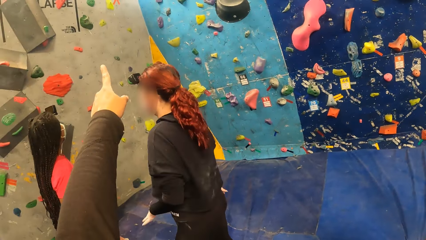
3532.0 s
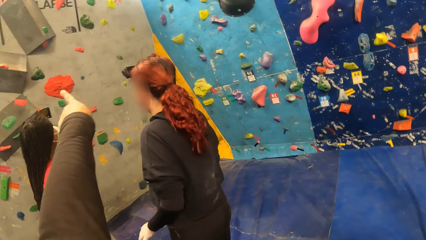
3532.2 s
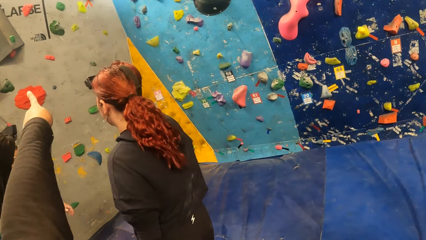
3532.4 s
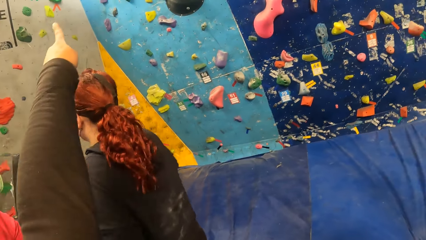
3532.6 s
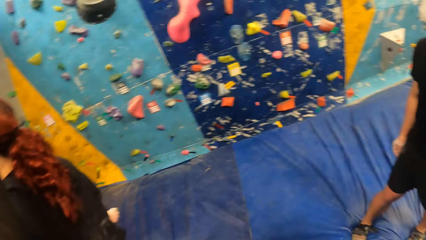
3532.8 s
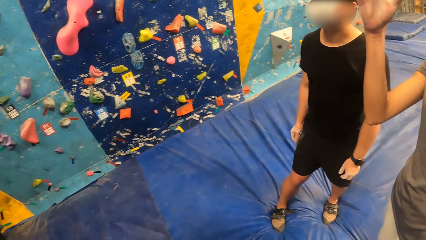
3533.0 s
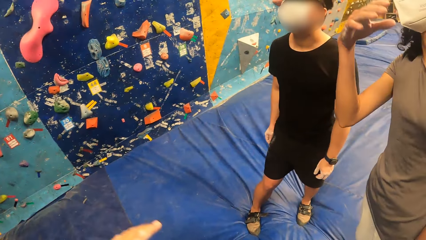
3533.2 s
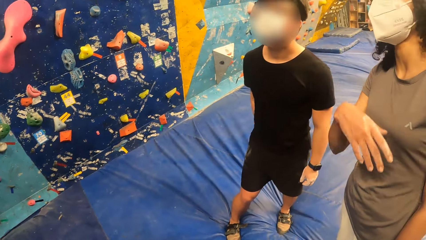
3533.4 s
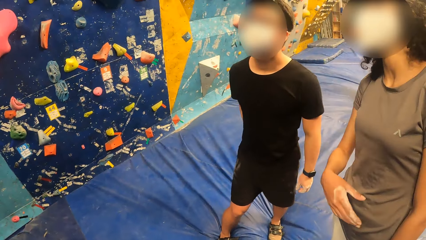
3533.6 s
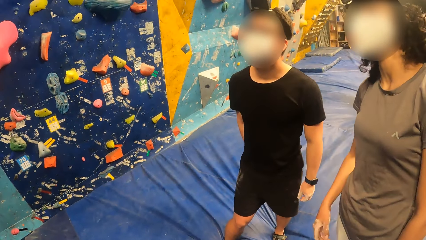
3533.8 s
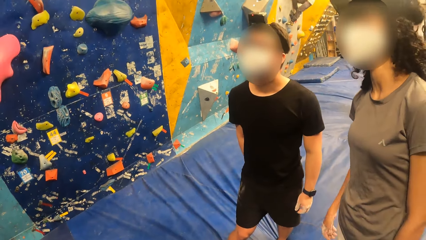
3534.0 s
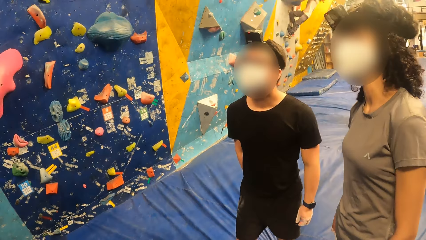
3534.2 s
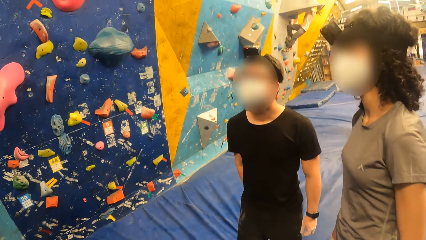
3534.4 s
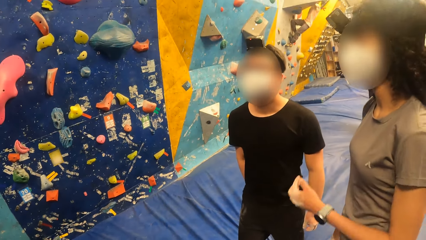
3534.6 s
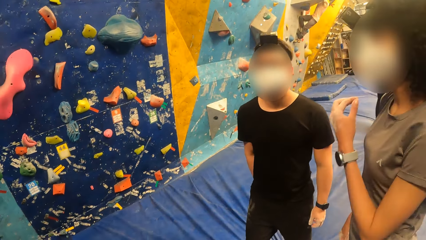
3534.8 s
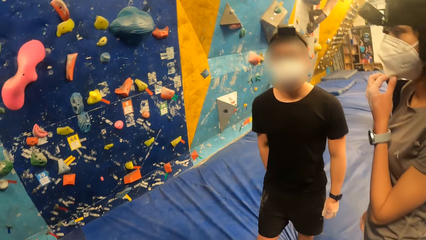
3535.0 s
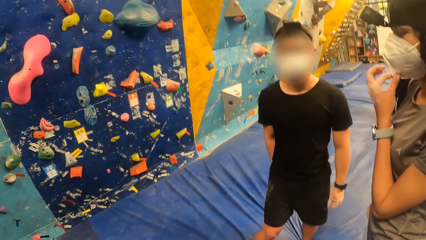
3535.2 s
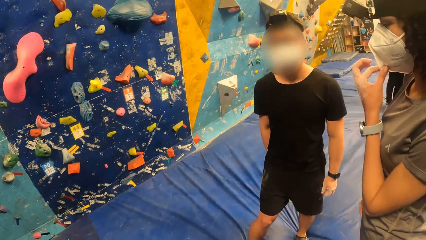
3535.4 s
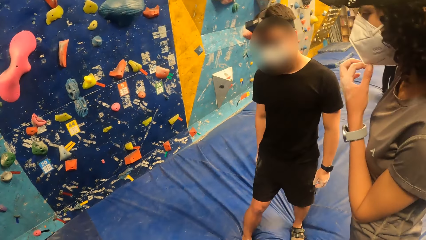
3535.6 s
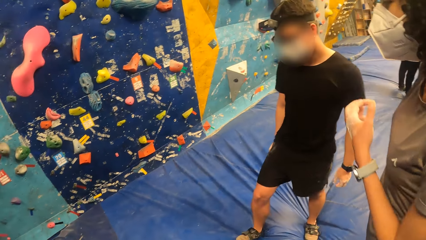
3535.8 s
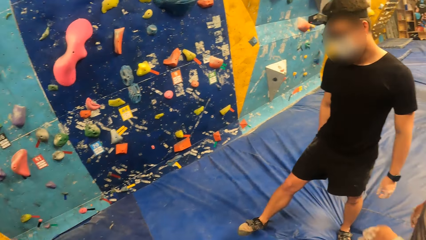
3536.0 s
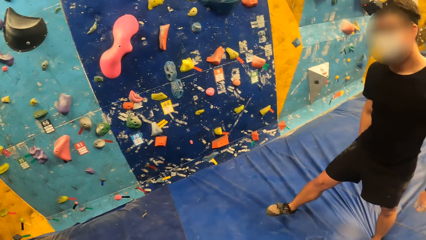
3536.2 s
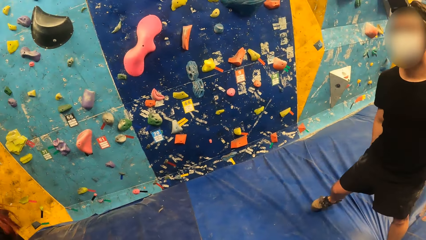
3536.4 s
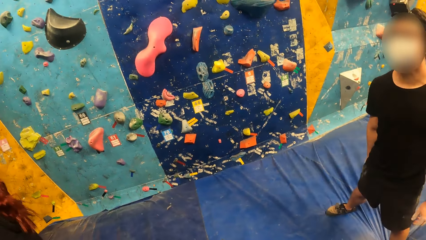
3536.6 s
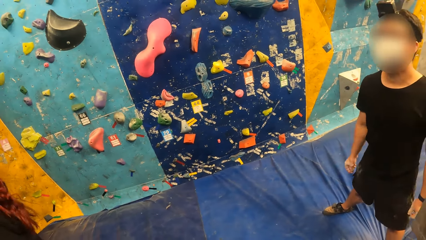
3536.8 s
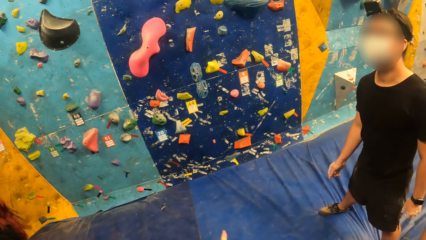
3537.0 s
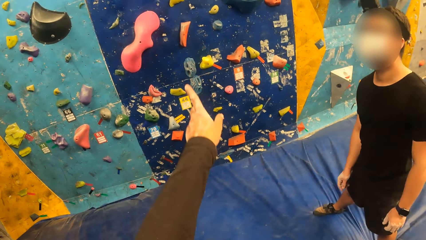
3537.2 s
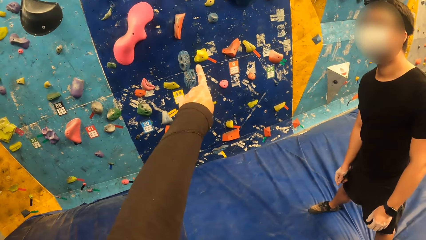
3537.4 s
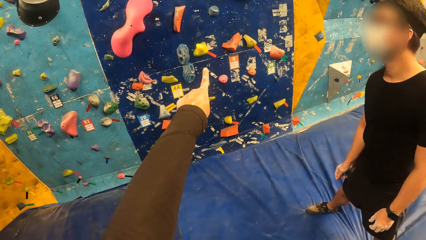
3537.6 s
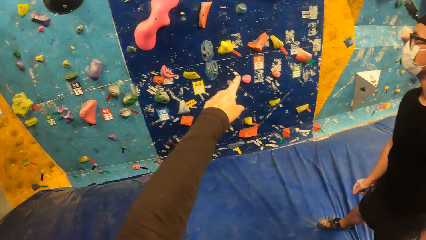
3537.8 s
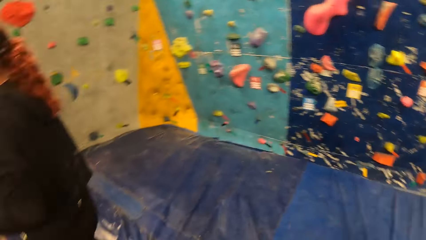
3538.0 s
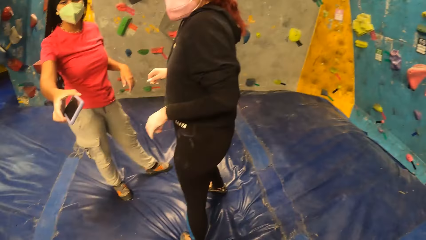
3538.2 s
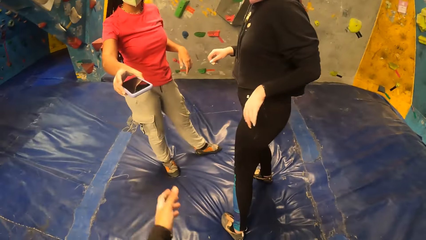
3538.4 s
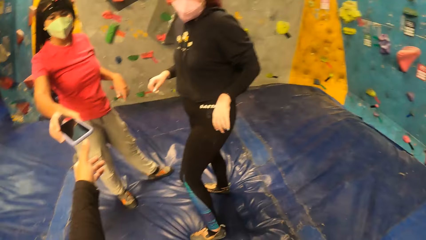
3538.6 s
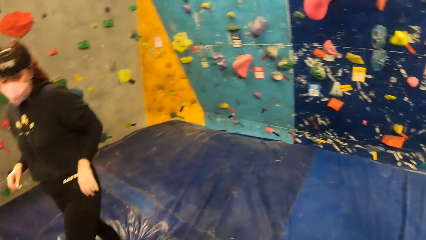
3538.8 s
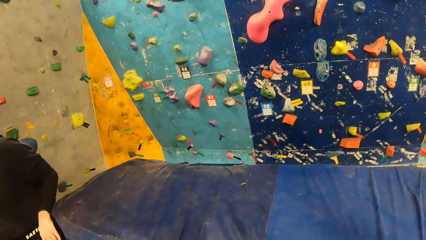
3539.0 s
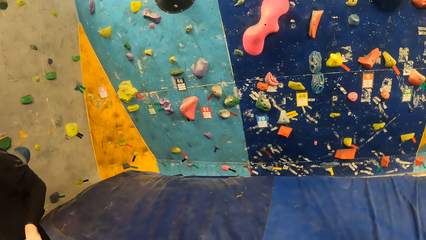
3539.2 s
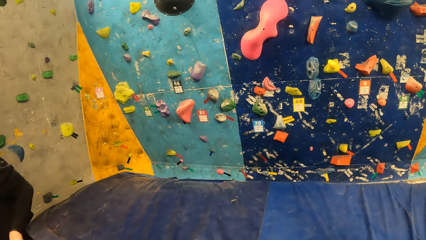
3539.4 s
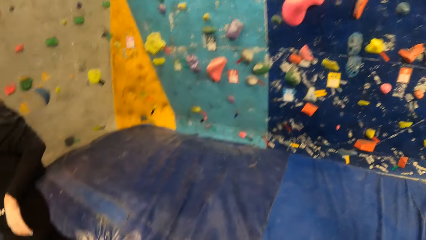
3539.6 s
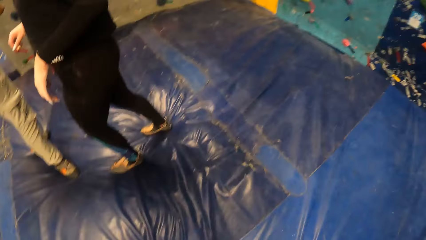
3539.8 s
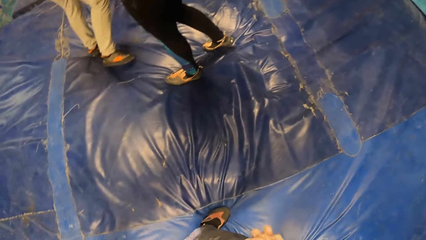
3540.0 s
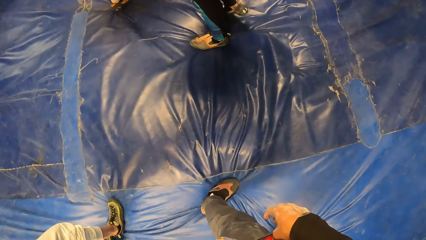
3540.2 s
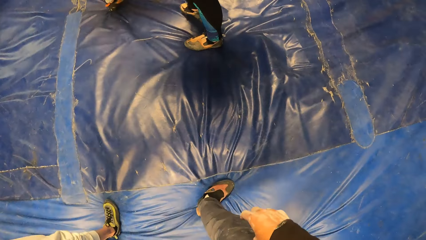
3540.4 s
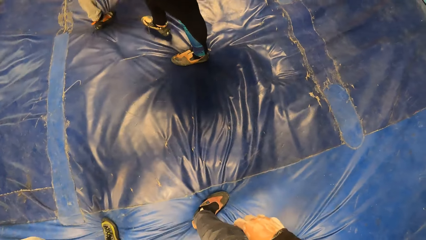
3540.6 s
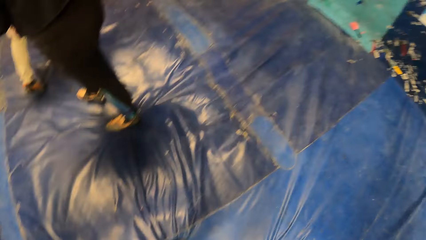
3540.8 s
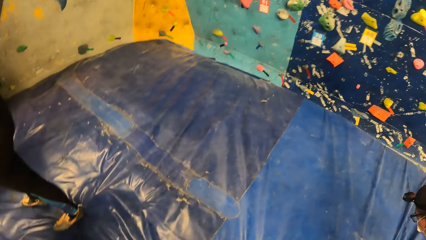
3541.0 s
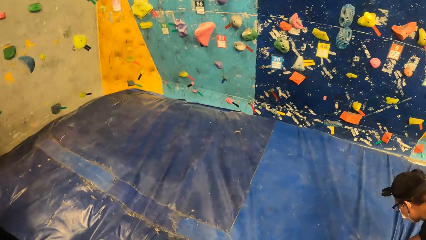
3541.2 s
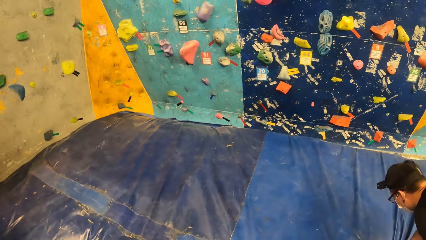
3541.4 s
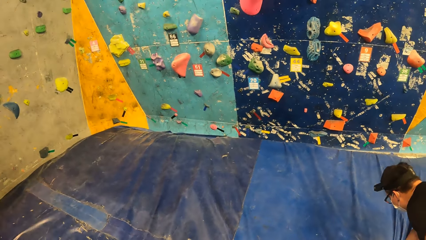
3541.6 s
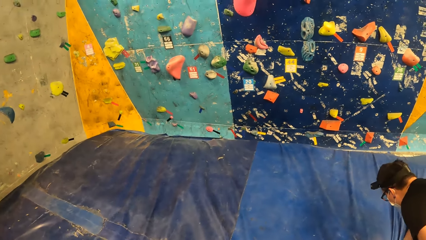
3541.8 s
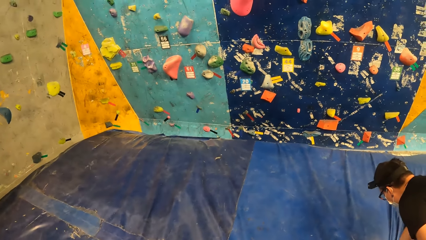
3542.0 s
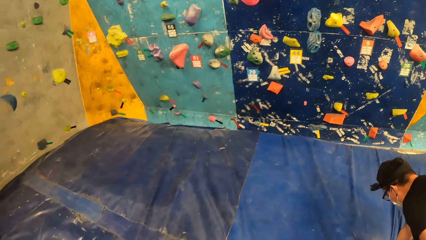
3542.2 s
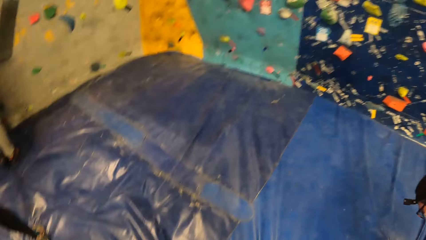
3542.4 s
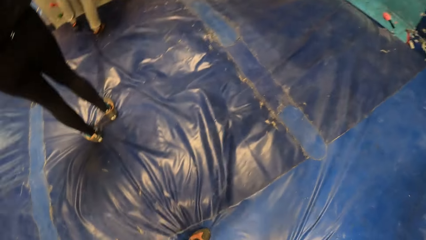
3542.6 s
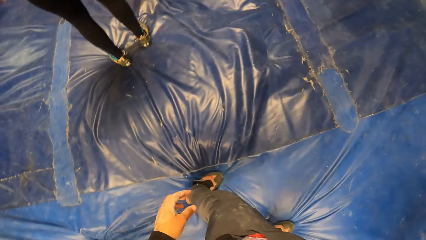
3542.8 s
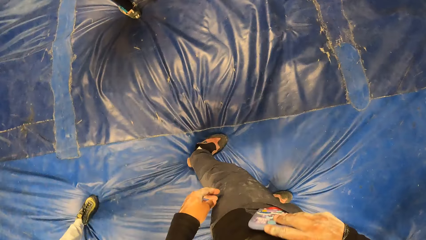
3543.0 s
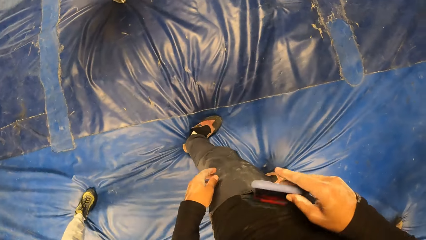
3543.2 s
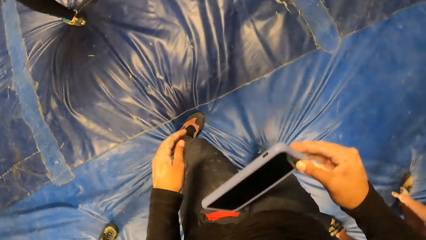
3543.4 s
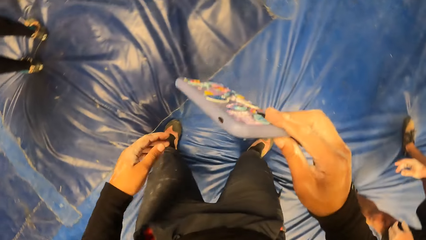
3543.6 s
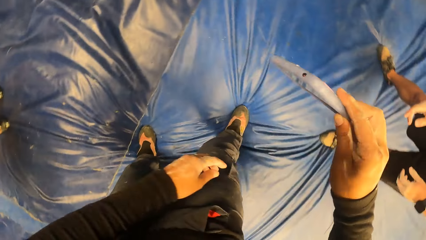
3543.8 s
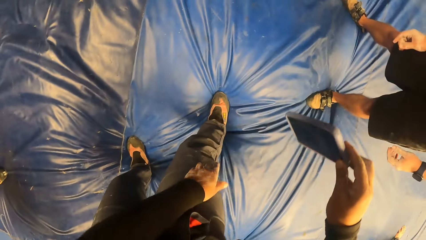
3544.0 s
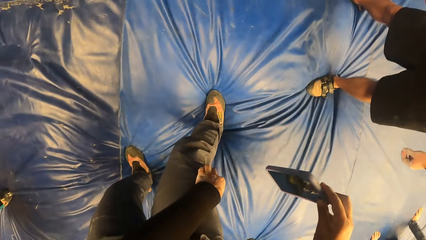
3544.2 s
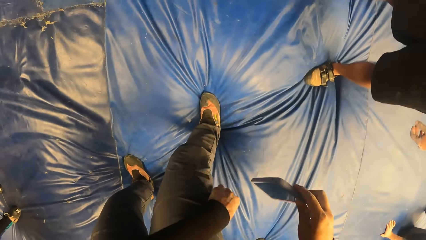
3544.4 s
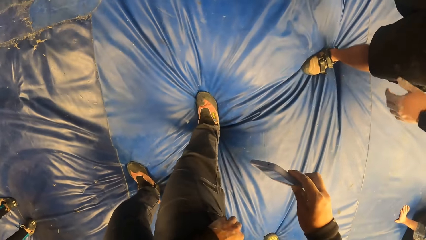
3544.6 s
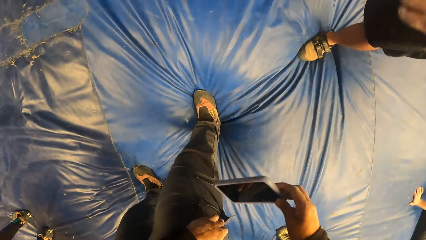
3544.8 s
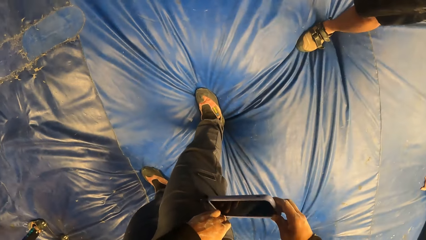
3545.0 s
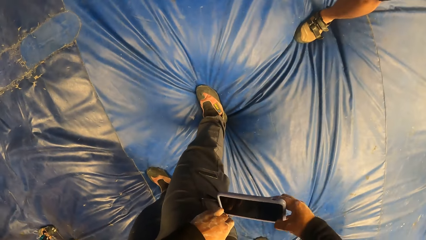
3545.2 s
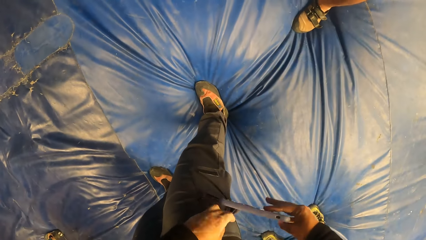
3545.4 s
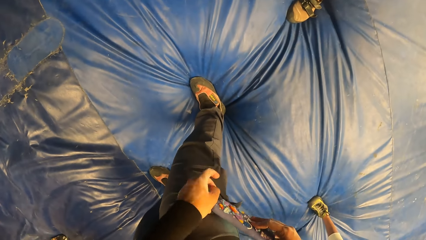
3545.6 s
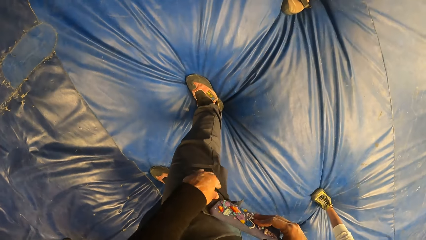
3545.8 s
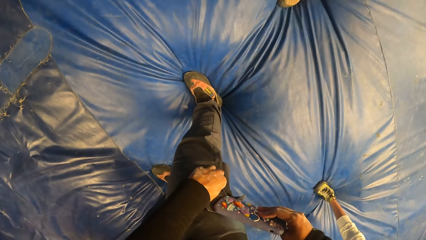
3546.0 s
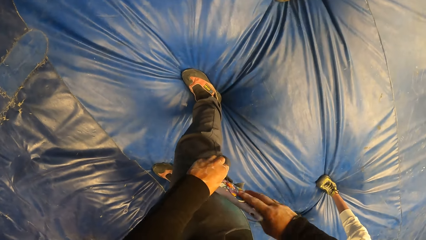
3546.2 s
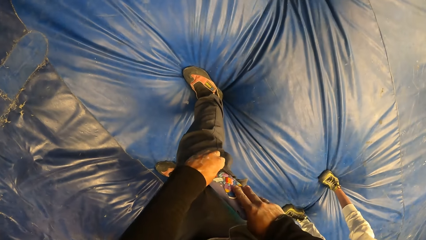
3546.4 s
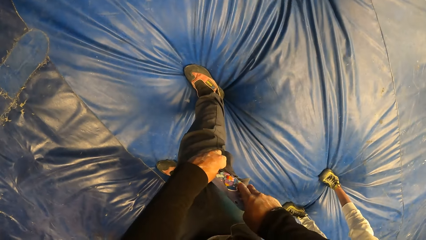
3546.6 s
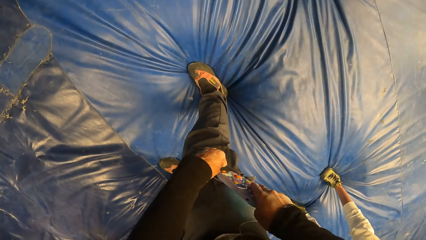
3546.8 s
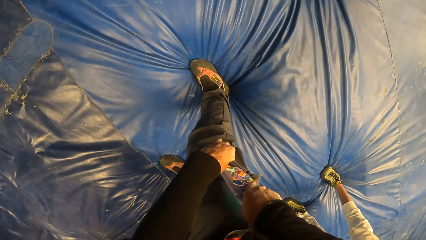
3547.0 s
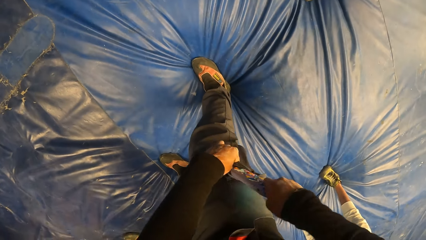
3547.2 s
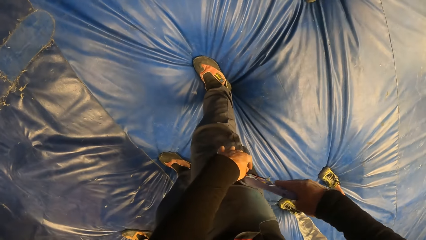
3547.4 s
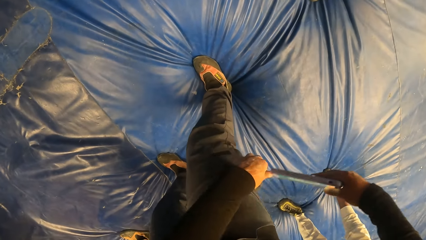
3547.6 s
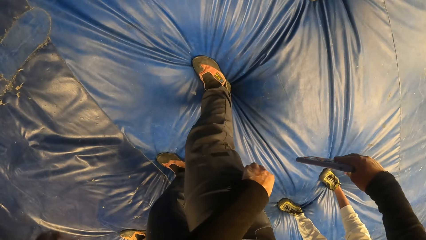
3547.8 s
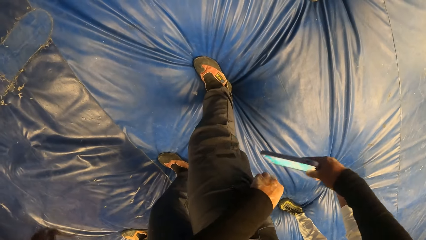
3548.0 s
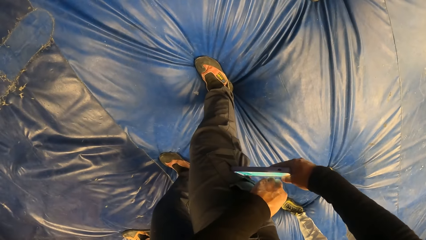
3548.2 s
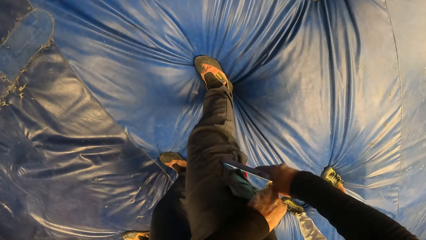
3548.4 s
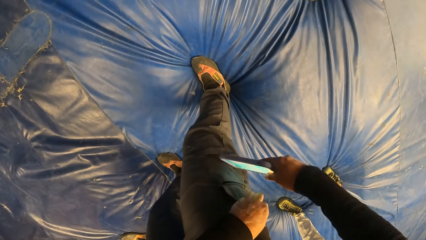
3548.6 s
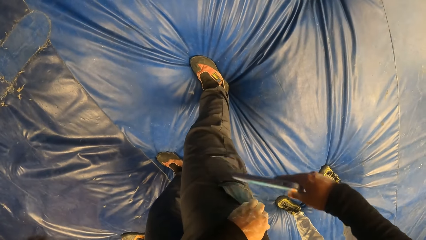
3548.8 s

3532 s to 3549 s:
The camera wearer interacts with a woman. He receives a phone from the other woman with his left hand. He removes the phone from the pocket. He opens the pocket on his pants with his left hand.
